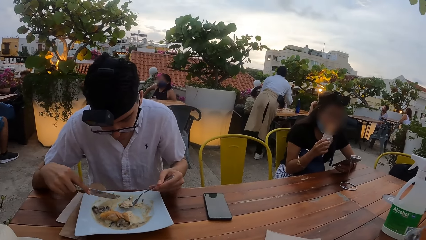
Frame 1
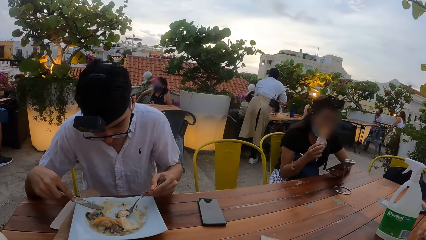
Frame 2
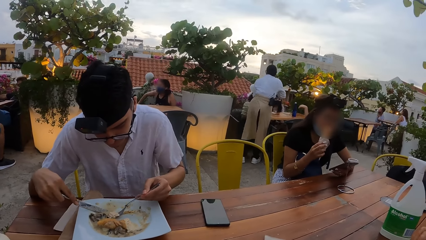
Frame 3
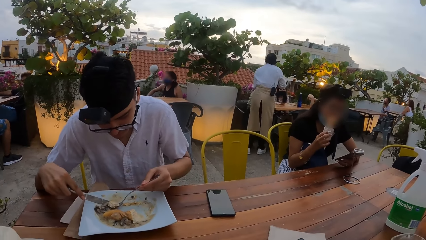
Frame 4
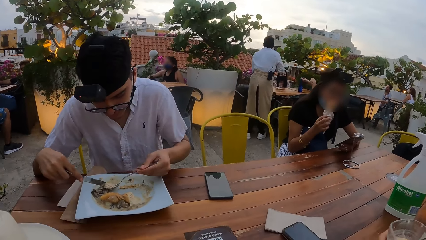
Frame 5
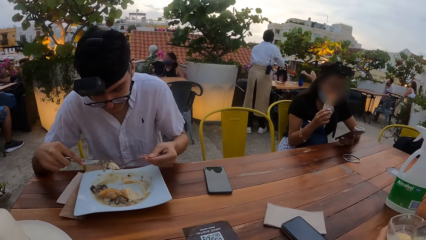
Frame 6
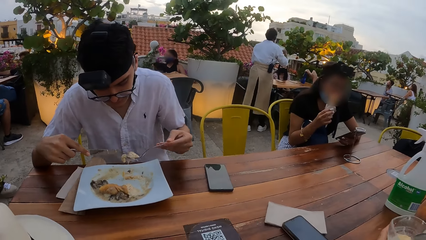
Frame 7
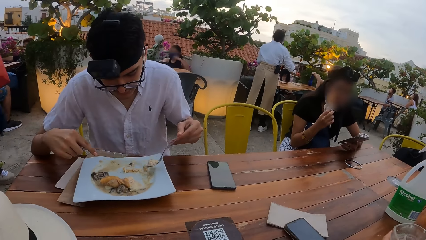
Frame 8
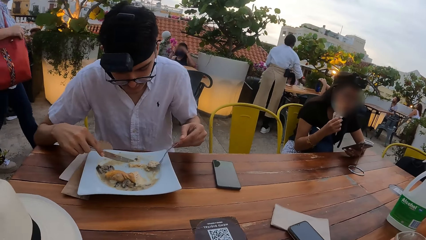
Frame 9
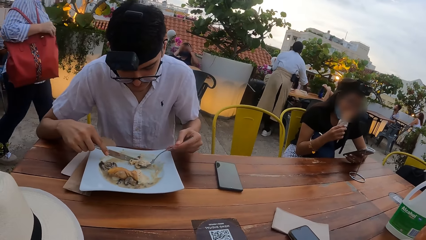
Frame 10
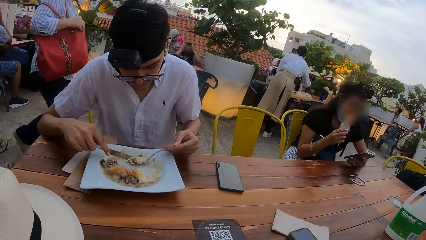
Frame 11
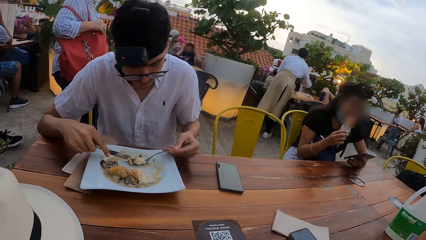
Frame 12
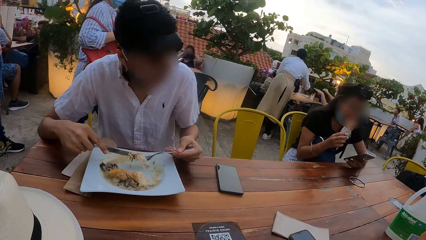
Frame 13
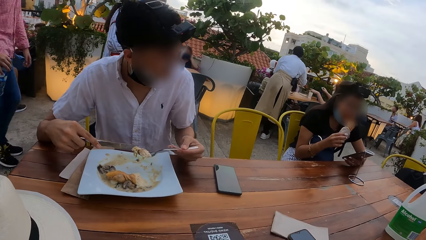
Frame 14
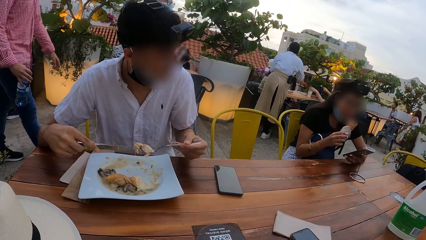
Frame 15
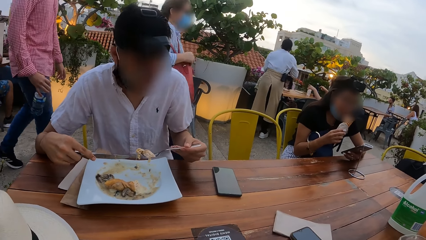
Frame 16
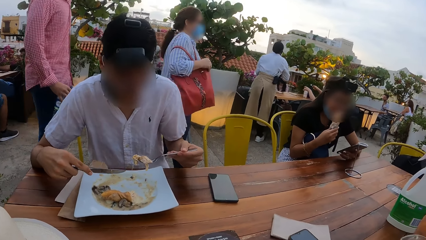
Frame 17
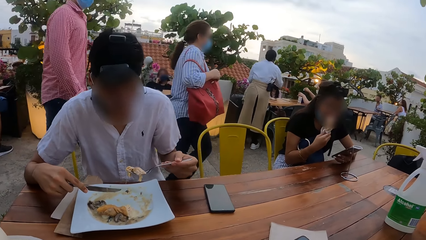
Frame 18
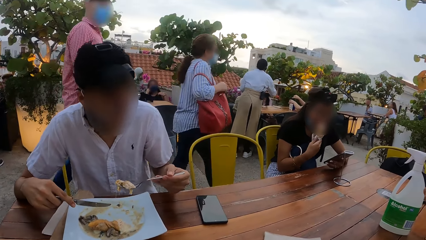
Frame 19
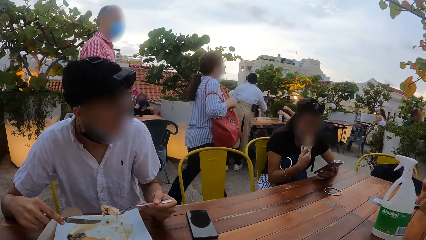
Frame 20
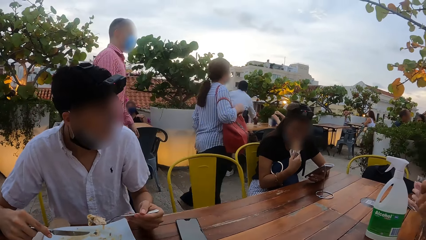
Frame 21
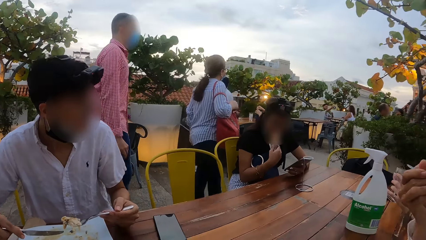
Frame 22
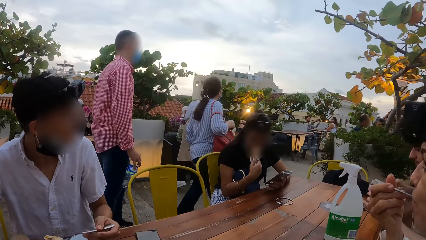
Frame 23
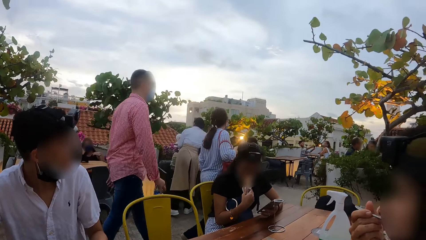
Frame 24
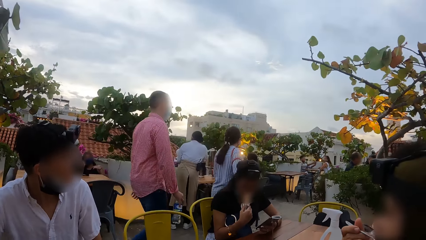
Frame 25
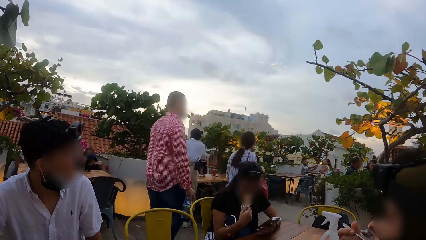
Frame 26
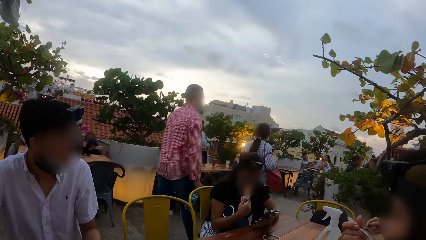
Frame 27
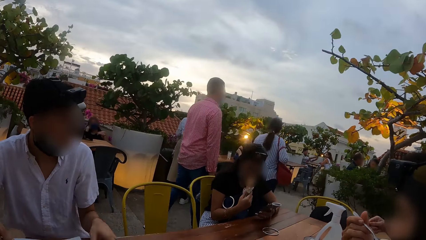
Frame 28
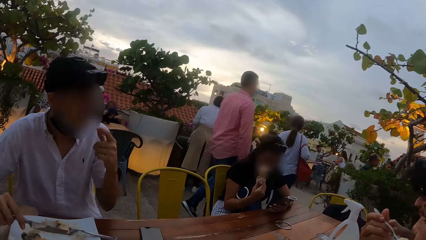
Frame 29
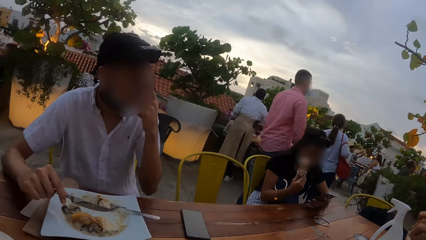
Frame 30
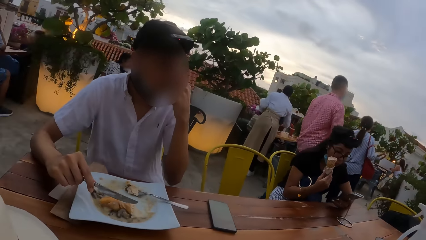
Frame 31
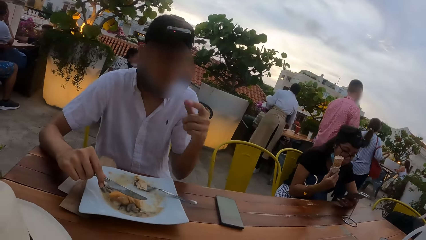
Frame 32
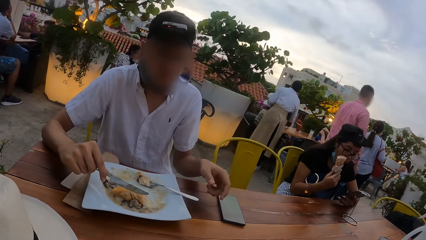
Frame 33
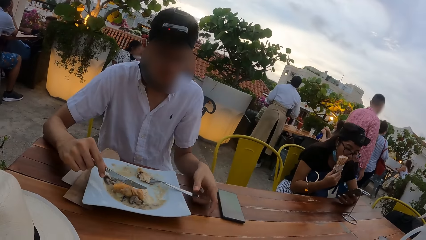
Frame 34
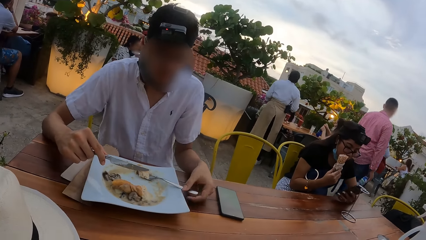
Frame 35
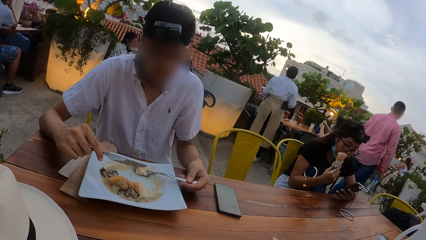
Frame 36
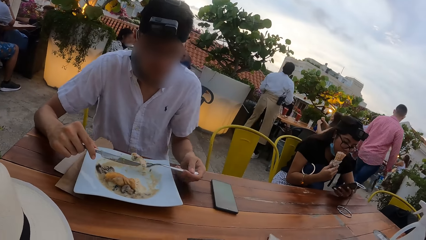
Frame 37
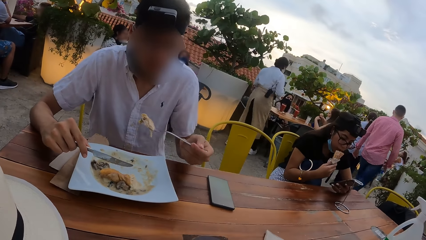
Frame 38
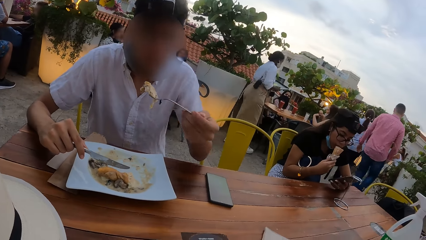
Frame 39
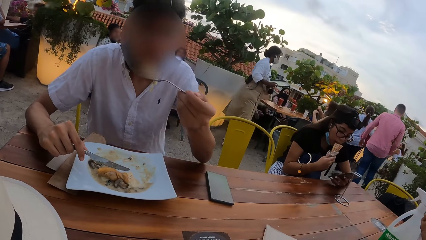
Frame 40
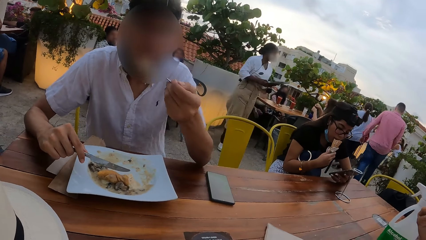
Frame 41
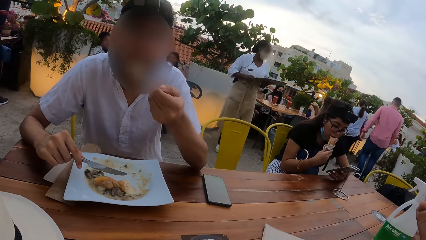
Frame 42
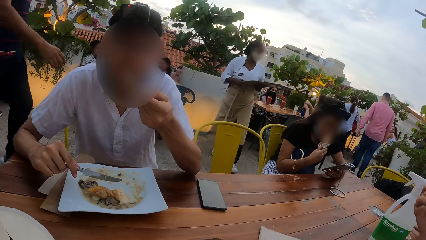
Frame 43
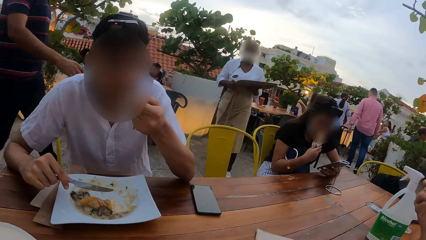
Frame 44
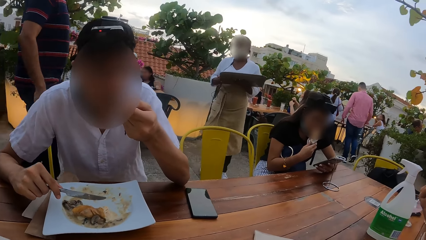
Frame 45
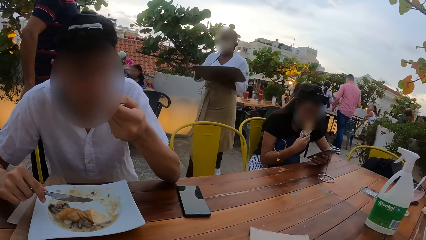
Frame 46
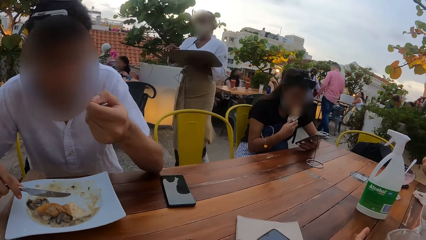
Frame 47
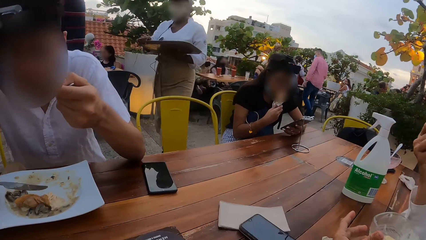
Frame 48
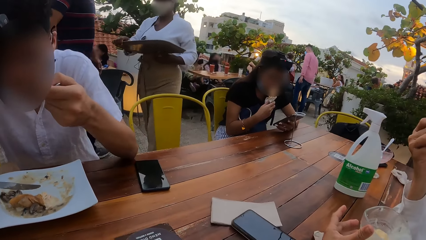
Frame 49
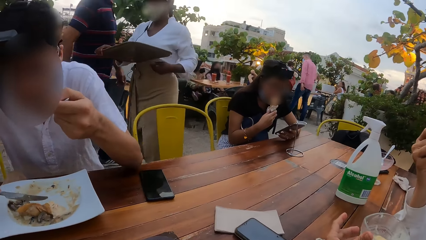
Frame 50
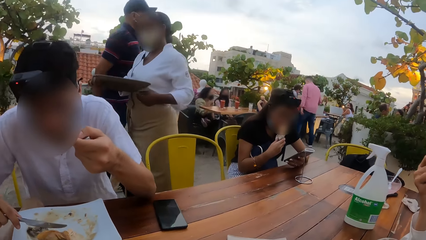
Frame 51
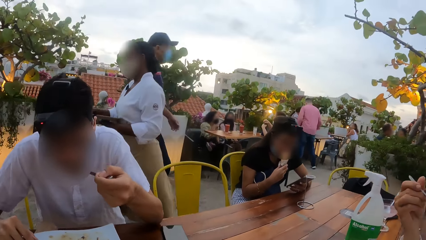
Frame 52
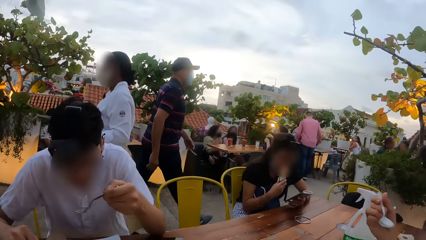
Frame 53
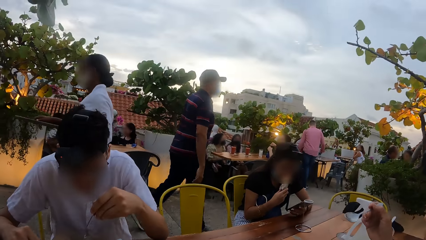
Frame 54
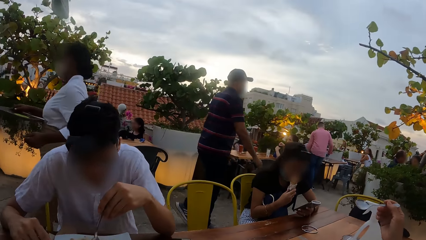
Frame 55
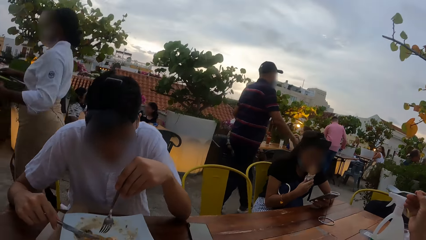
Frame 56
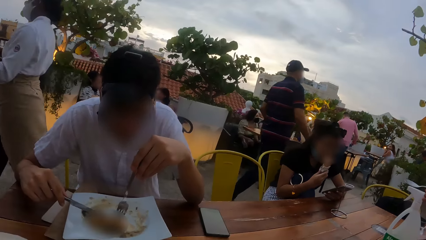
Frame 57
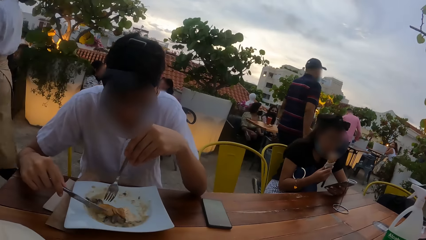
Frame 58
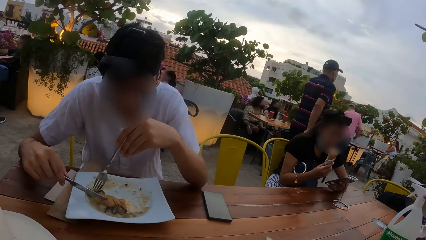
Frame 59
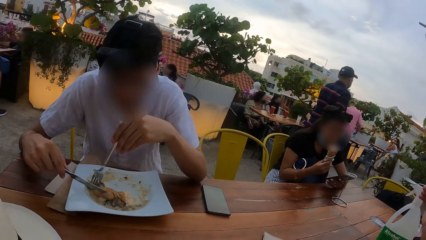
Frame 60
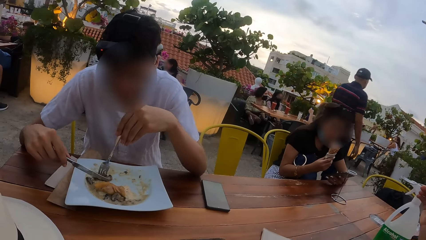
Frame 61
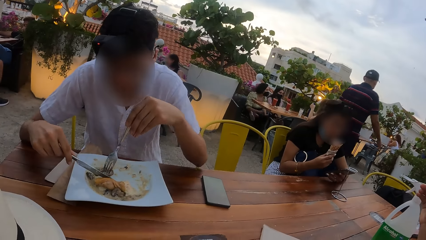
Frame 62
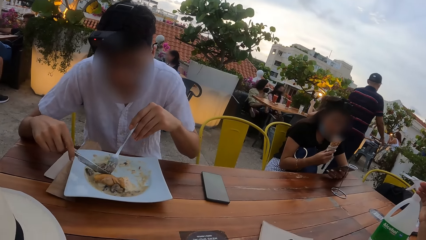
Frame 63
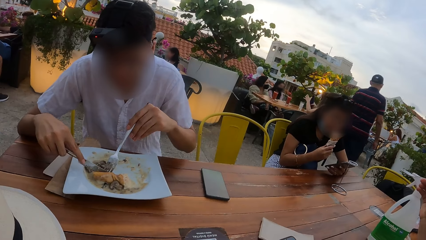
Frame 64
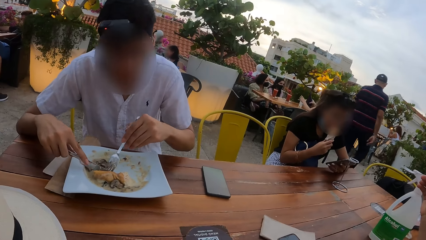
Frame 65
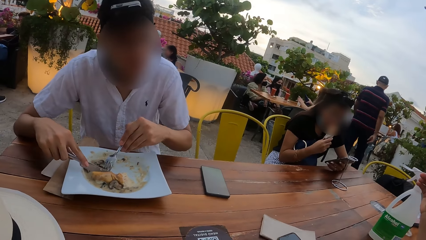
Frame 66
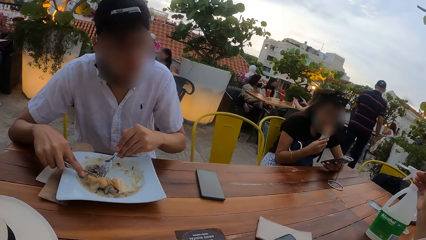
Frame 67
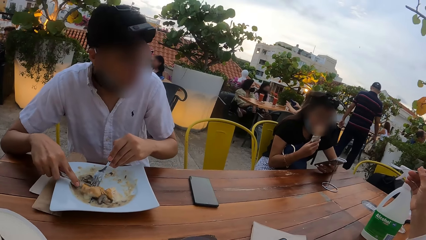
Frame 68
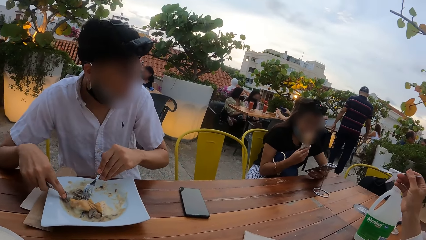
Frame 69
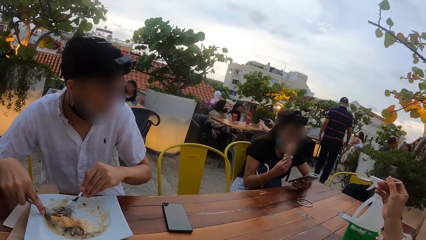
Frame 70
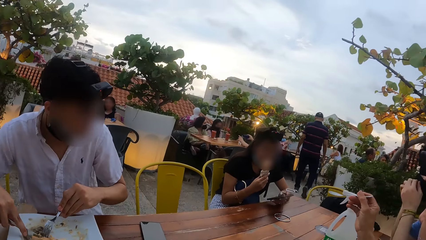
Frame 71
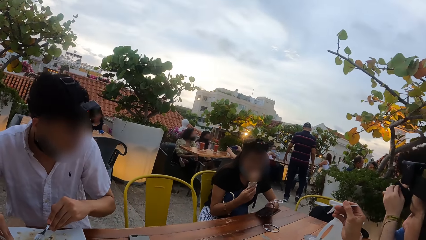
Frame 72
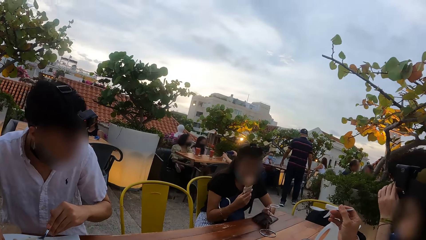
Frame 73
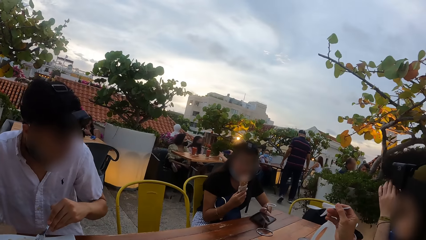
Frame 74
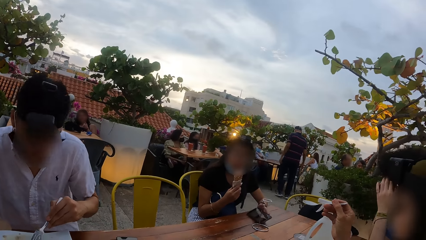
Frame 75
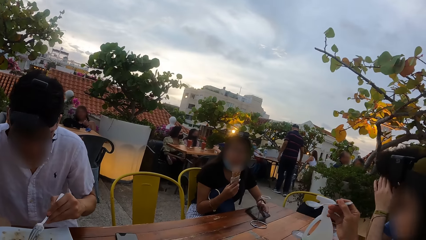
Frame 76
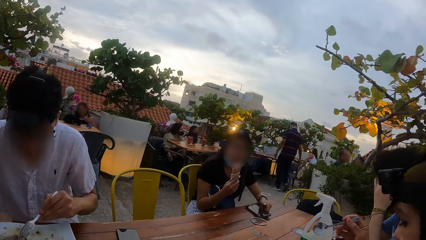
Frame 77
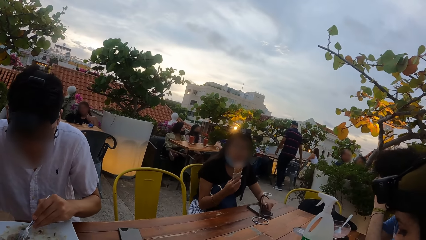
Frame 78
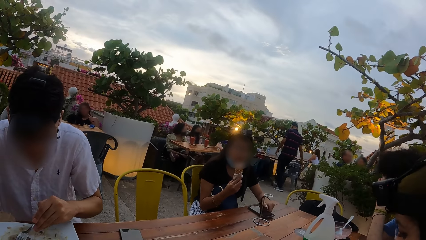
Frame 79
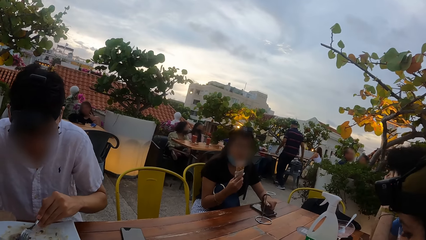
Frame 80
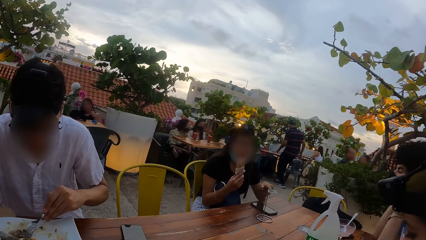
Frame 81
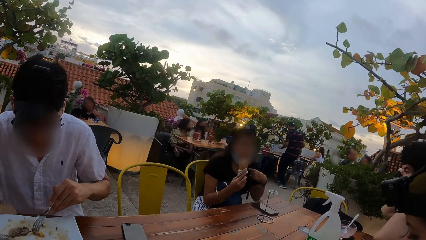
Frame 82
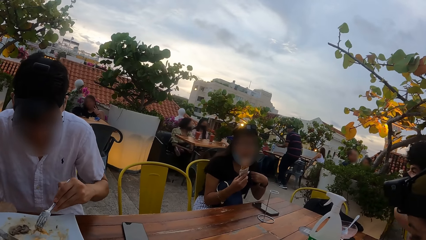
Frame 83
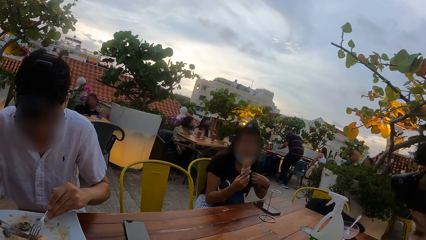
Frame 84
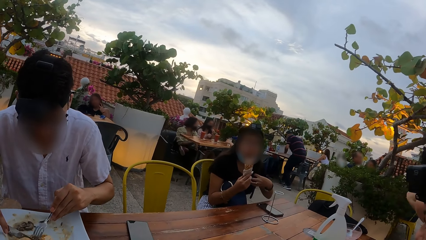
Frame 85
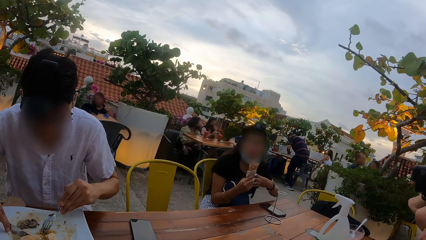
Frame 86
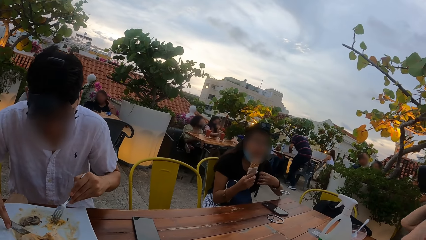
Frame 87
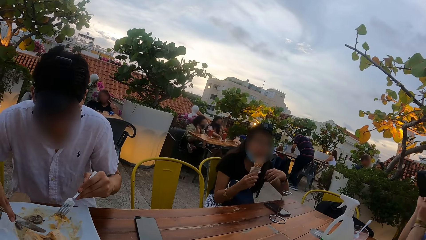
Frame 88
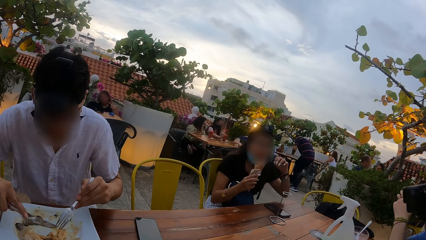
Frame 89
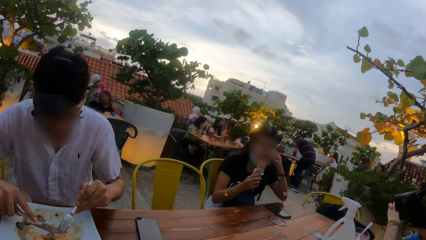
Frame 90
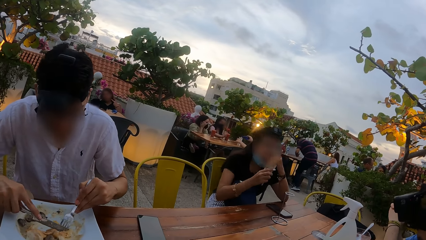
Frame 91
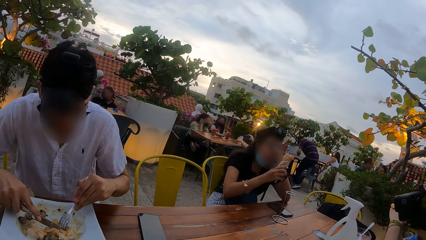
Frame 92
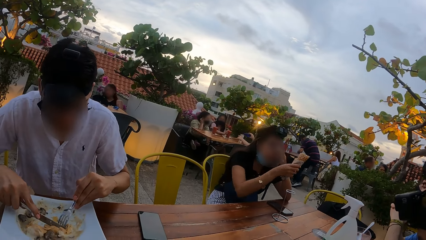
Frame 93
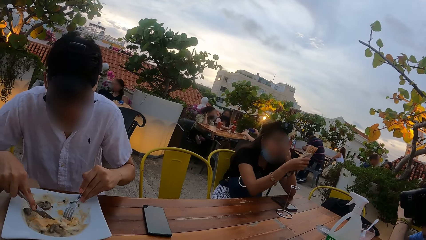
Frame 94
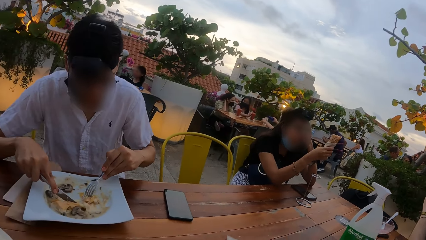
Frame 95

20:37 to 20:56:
The man interacts with the woman. The man adjusts the eyeglasses on his face with his left hand. The man picks up the fork from the plate on the table with his left hand. The man eats plantain porridge on the fork in his left hand. The man eats plantain porridge from the plate on the table with the fork and the knife in his hands. The woman drops the mobile phone in her left hand on the table. Another woman touches her head with her left hand. The first woman adjusts her shirt with her left hand. The camera wearer talks to a person.
